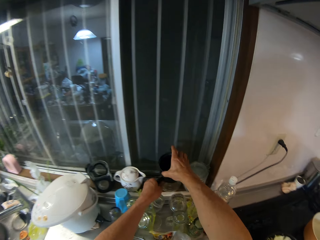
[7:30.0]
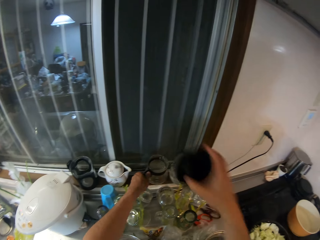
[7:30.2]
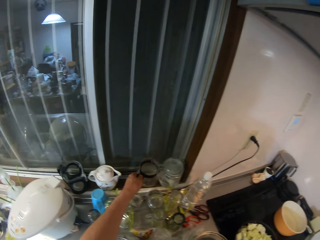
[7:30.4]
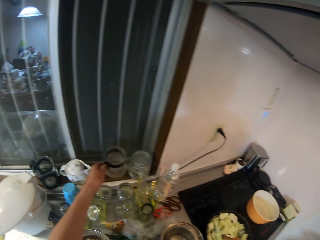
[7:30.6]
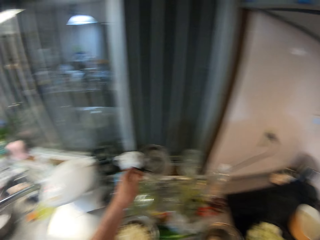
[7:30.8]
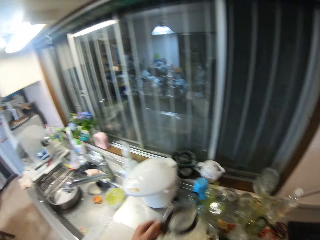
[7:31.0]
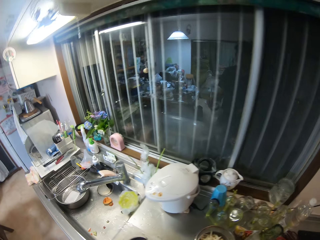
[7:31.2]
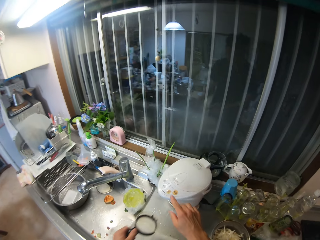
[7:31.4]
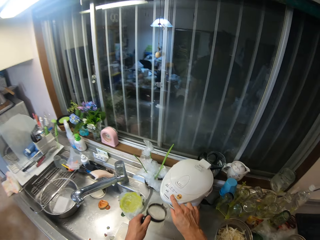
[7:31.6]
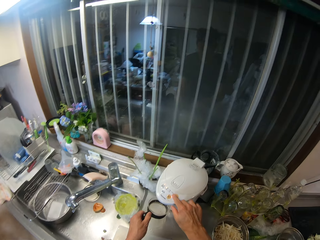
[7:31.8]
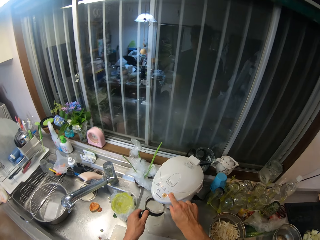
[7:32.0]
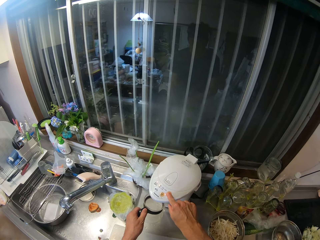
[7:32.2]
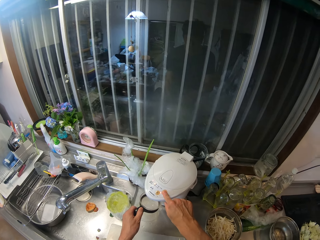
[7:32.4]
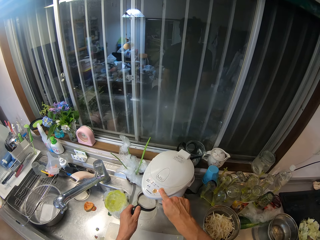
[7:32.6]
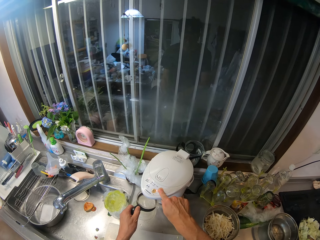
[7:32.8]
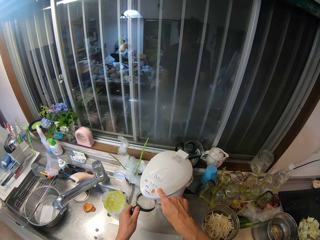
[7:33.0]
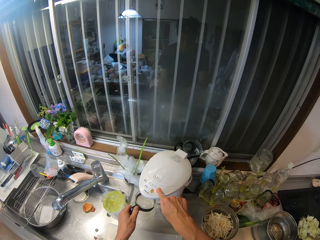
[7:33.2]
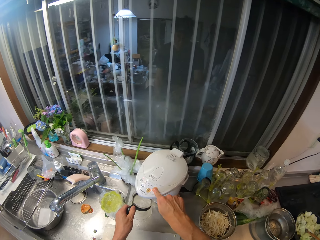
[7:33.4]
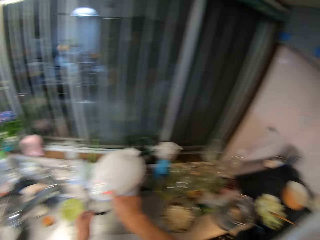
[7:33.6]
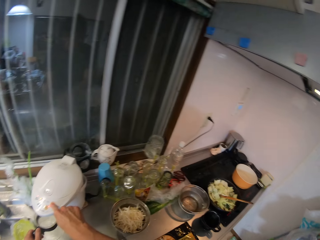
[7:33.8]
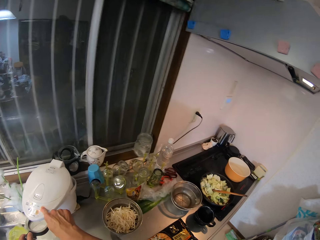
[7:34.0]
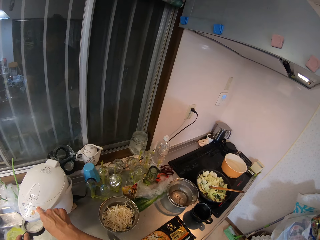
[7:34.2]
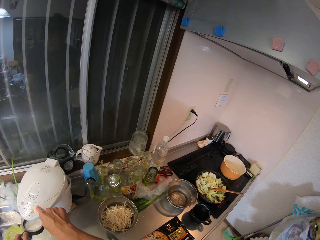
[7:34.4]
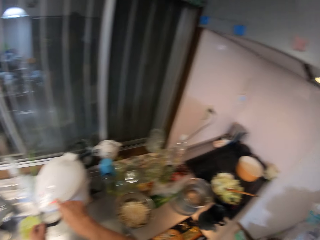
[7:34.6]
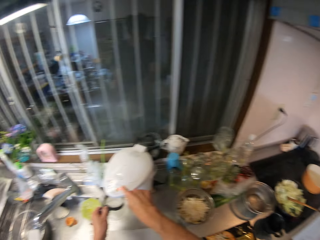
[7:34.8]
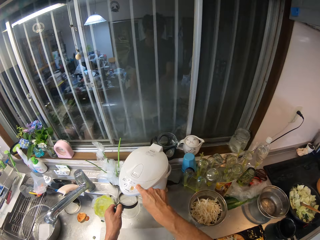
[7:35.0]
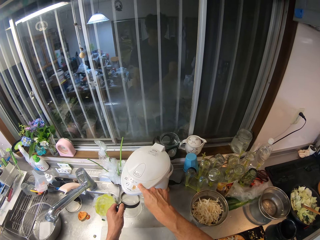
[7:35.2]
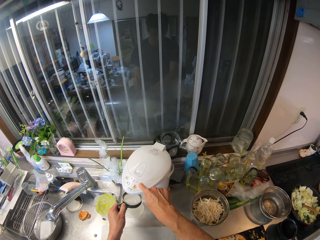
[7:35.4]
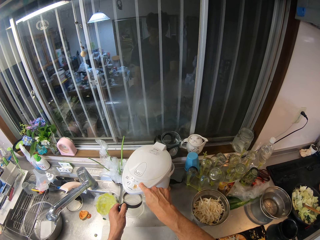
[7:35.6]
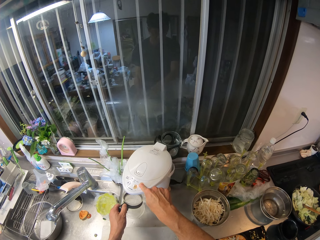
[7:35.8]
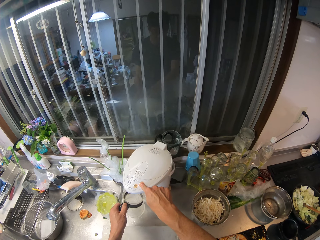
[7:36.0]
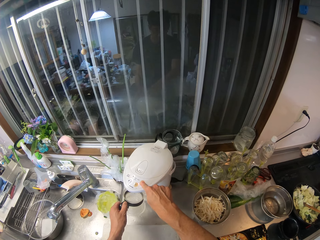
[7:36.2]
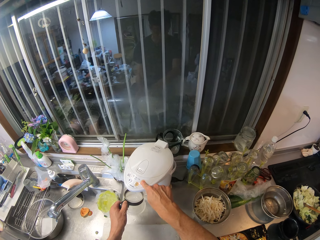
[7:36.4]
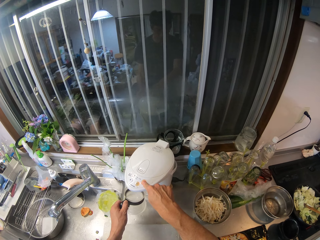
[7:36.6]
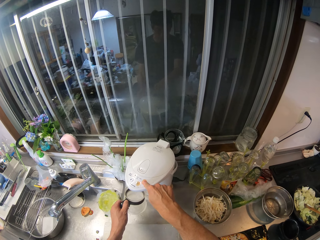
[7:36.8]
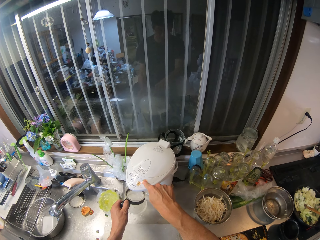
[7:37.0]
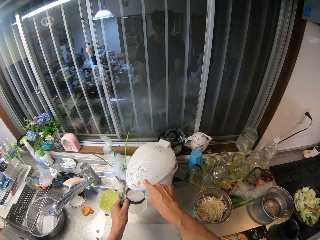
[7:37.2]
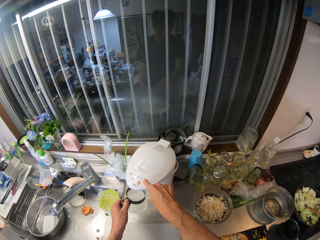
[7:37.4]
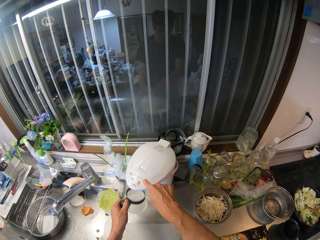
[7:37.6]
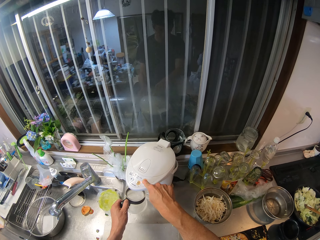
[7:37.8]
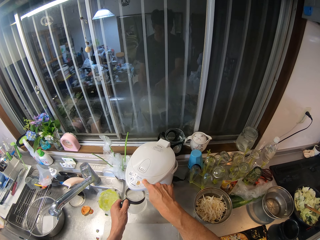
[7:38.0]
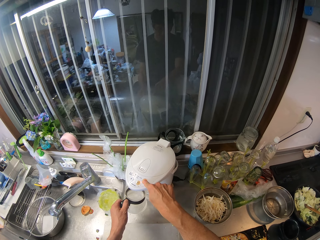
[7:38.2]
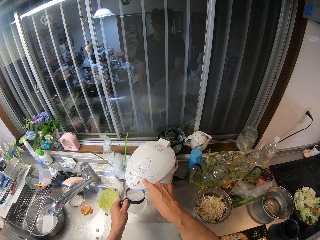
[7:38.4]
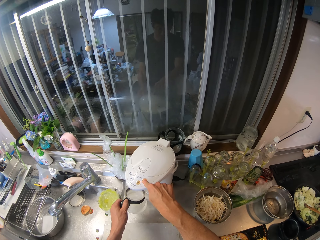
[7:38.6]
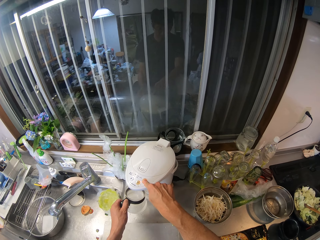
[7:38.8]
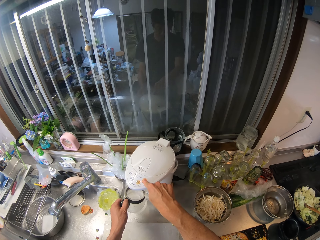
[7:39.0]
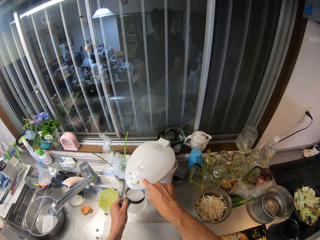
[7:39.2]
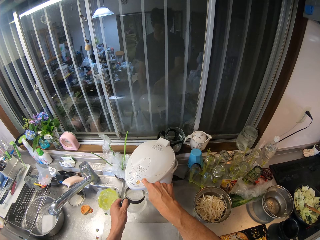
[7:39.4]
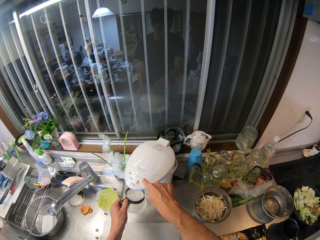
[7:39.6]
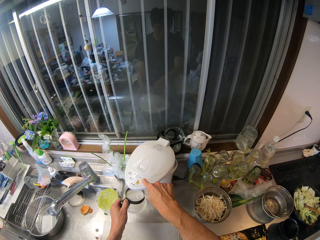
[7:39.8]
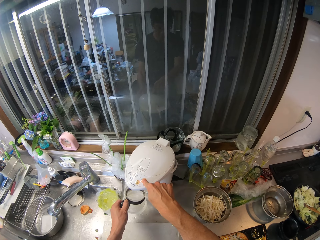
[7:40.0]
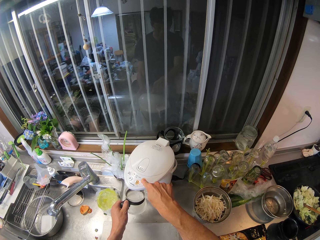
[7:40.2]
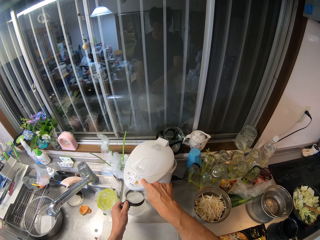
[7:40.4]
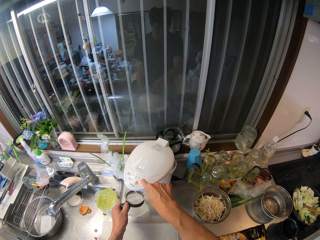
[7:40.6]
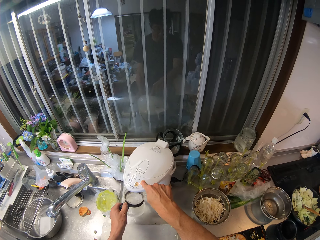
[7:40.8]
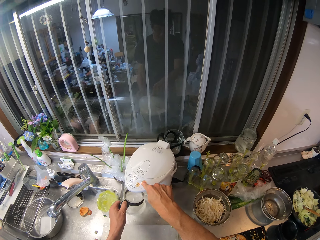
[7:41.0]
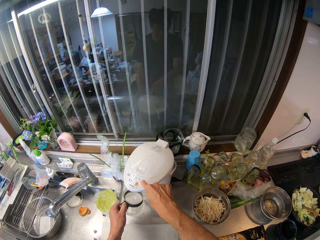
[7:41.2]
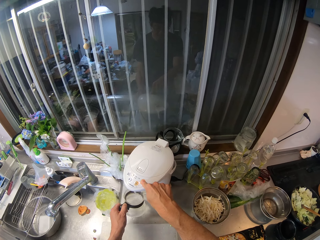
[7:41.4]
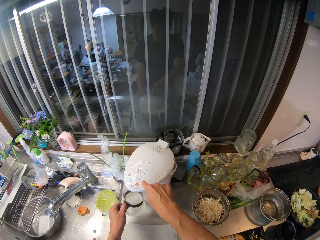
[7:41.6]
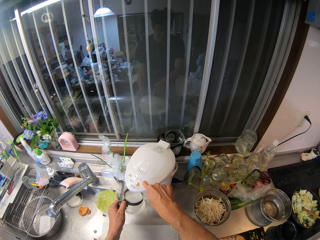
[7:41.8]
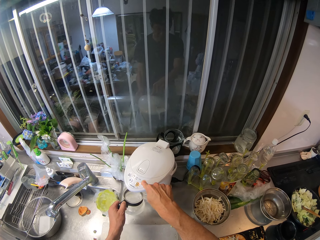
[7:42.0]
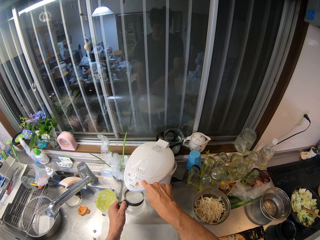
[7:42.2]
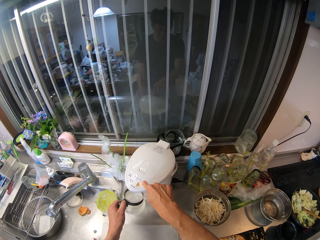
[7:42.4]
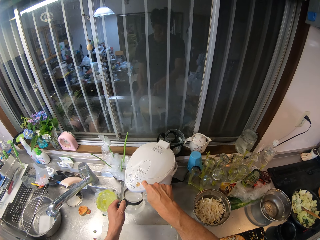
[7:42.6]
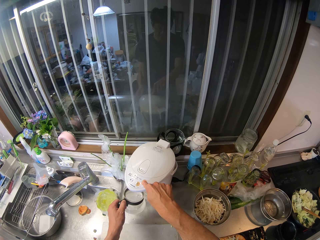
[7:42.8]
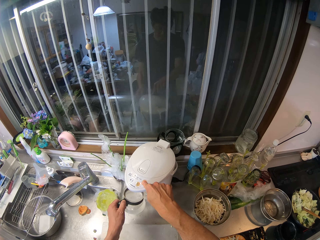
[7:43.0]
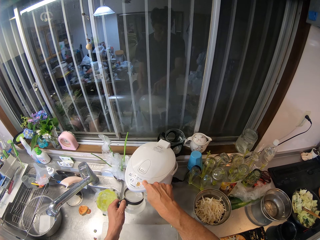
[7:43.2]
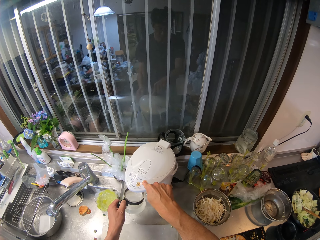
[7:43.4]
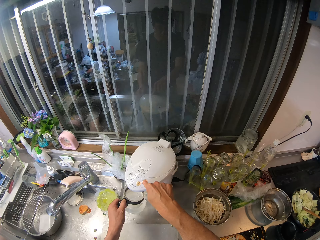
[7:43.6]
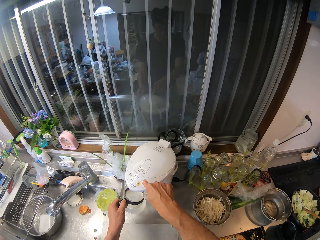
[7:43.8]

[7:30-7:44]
The camera wearer picks up a cup on the kitchen cabinet. They press the electric jug or kettle. They fill the cup with the water from the electric kettle. They change direction. They press the kettle. They press the kettle again.

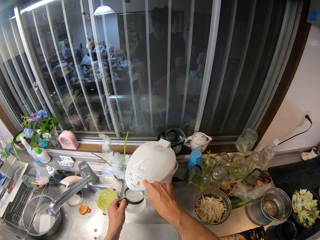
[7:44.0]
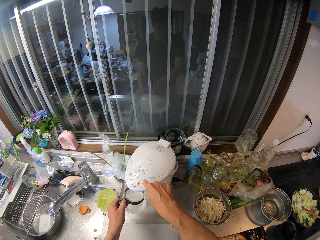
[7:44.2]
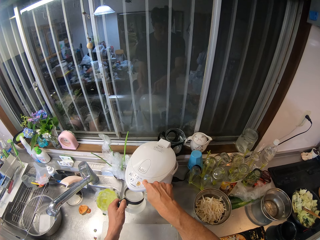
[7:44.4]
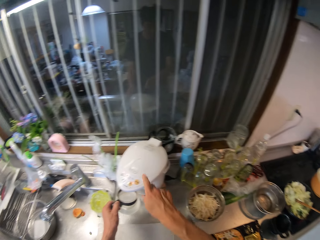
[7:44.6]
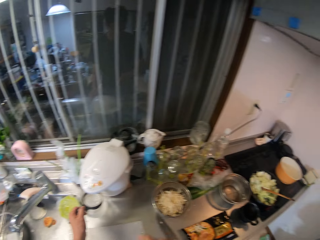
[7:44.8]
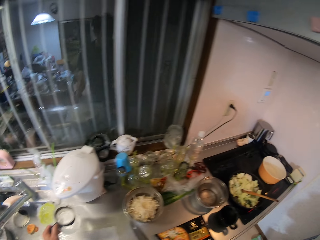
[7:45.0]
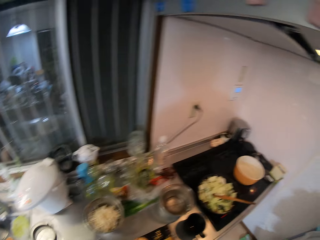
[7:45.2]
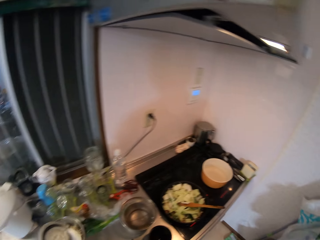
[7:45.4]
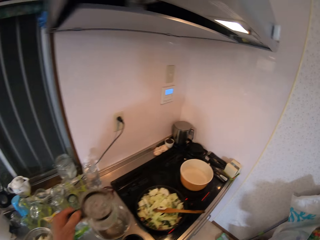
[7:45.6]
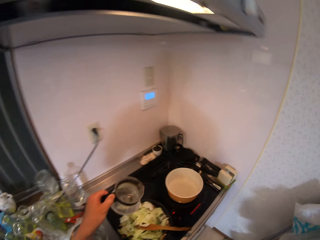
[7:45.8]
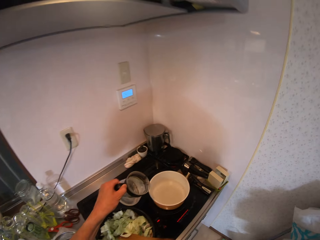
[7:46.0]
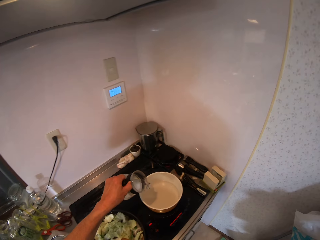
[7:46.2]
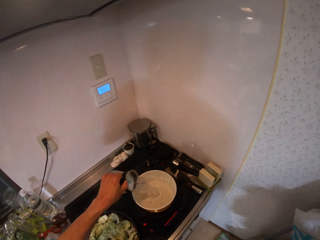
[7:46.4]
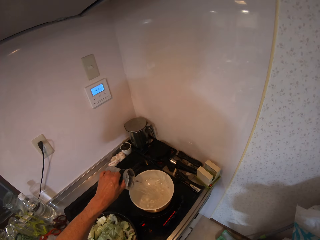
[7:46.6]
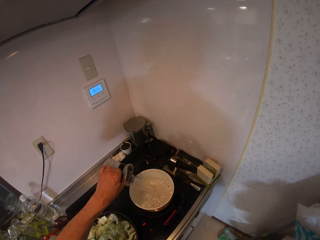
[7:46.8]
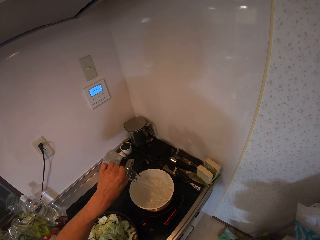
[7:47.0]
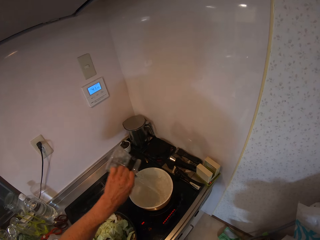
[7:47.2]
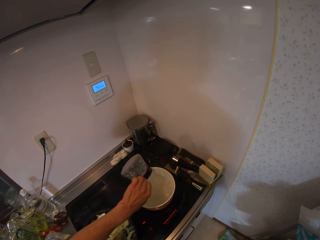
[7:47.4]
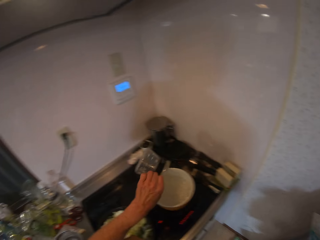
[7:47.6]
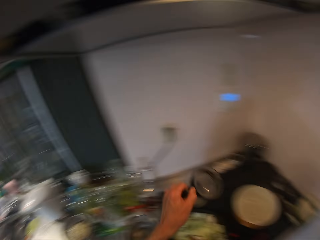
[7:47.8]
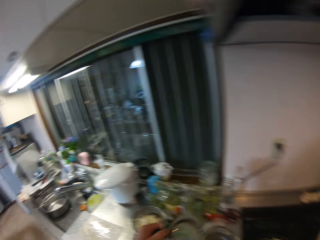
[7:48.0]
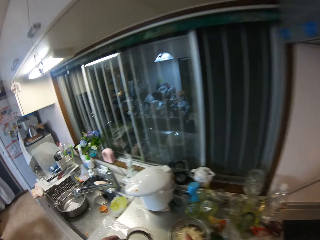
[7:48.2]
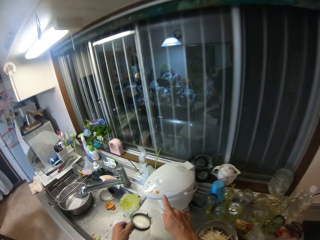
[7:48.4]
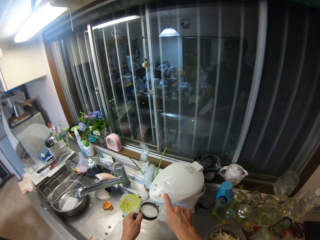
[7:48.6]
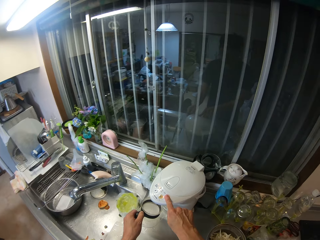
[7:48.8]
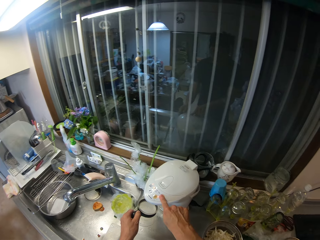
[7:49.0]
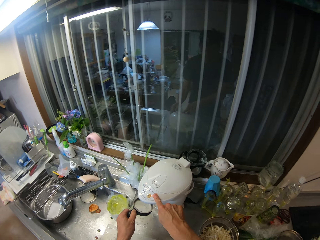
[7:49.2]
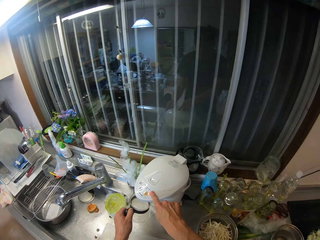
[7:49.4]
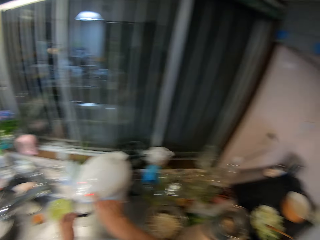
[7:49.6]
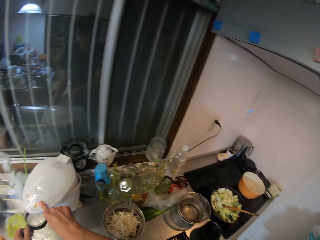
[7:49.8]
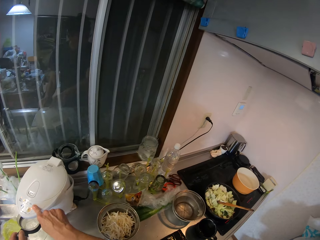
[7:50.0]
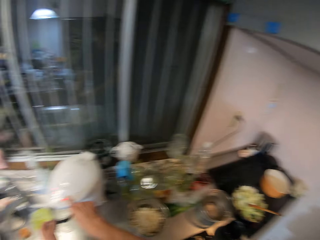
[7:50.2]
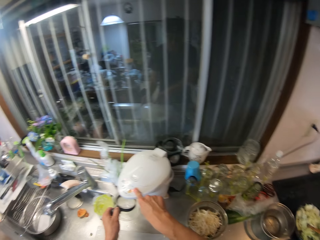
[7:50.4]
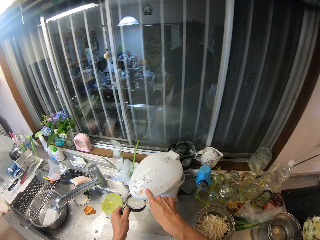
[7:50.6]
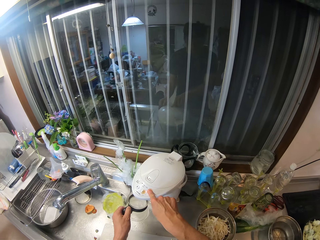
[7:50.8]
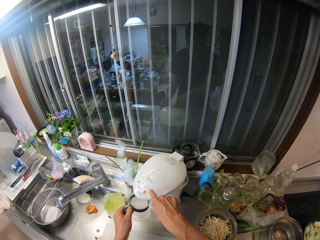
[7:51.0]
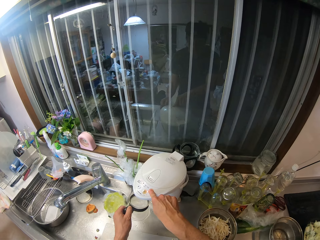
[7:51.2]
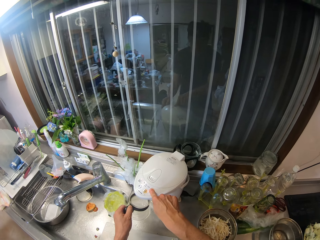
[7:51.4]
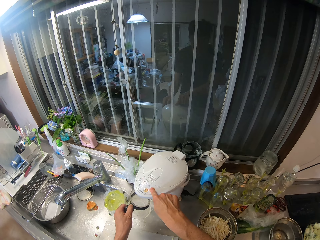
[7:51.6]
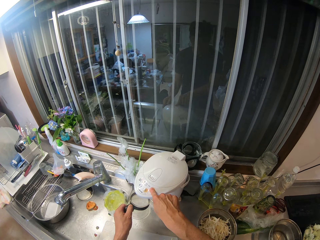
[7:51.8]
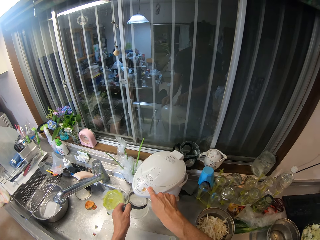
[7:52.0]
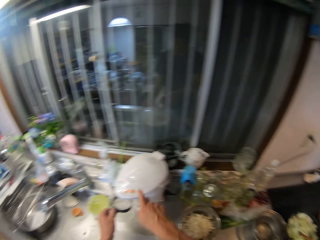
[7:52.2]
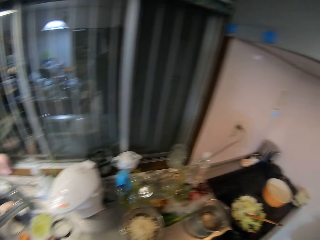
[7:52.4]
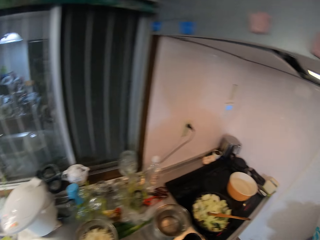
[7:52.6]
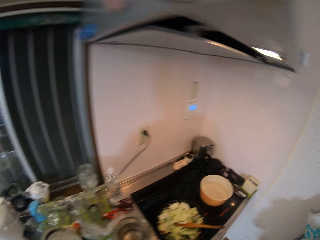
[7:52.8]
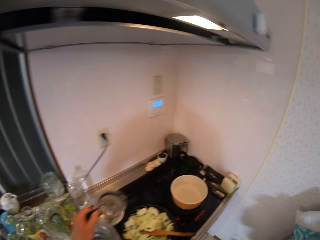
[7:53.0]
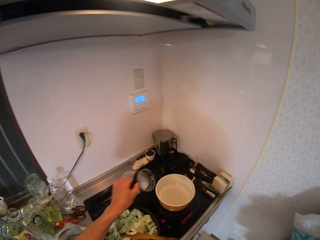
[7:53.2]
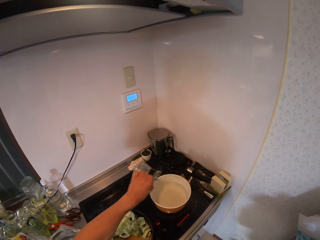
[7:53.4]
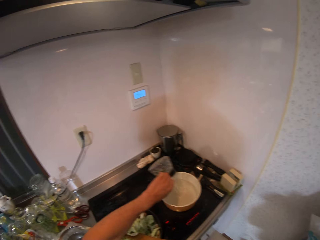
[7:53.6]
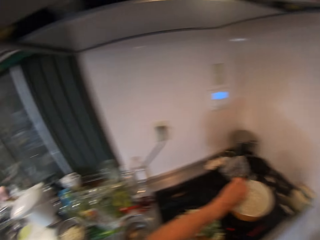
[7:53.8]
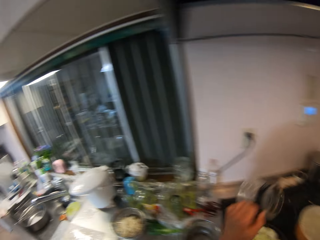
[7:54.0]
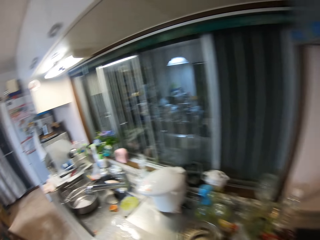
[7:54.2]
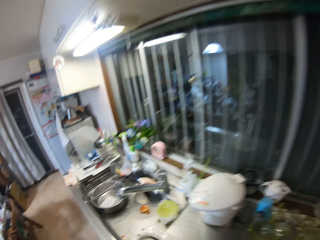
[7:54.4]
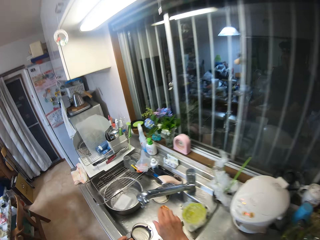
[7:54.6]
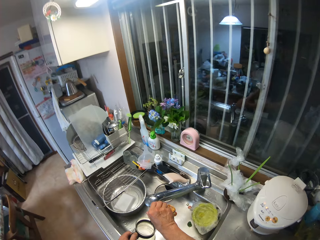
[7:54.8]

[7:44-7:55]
The camera wearer changes direction. They pour the water inside the pot on the cooker. They change direction. They press the kettle. They fill the cup with another water from the electric kettle. They press the kettle again. They change direction. They press the kettle. They change direction. They pour the water inside the pot on the cooker. They change direction.
